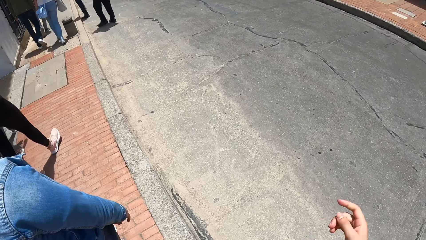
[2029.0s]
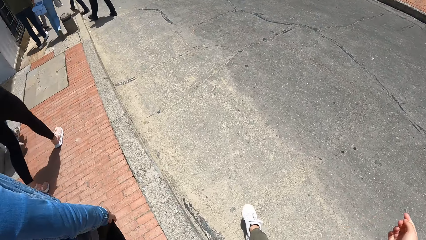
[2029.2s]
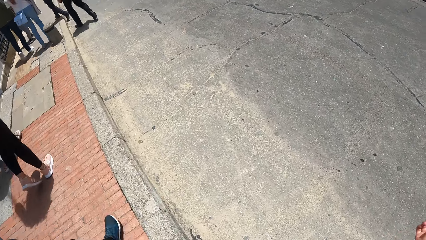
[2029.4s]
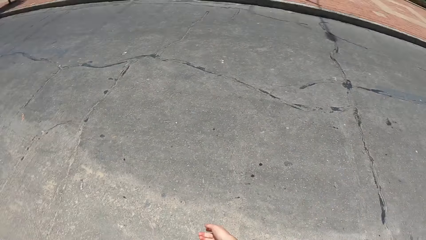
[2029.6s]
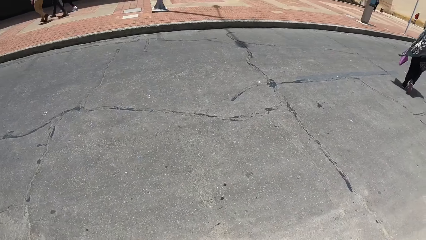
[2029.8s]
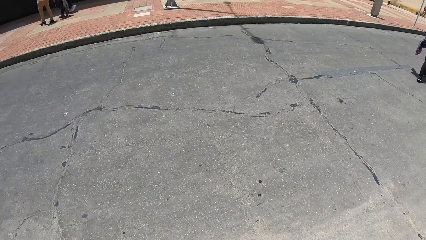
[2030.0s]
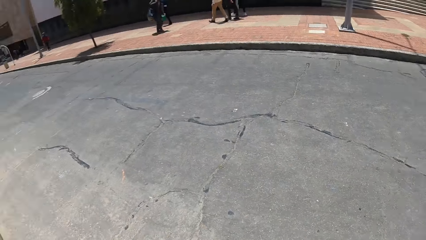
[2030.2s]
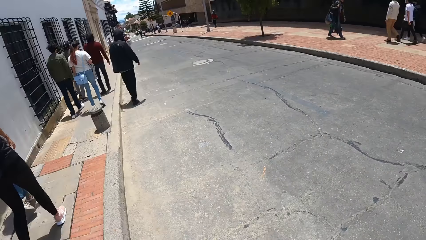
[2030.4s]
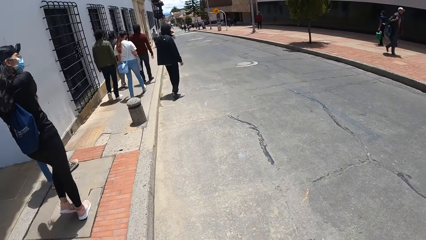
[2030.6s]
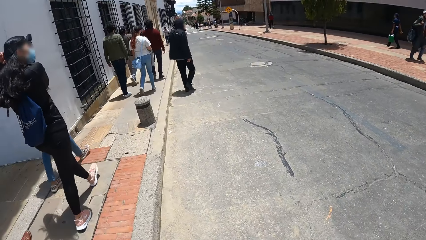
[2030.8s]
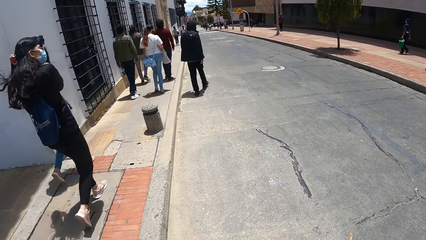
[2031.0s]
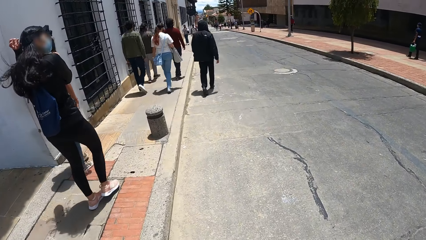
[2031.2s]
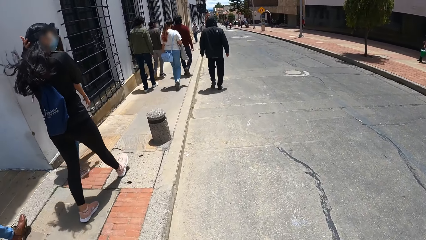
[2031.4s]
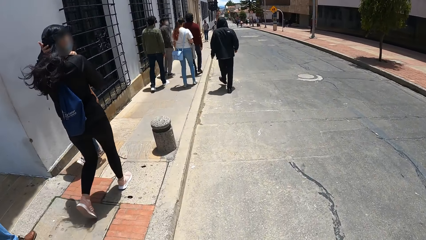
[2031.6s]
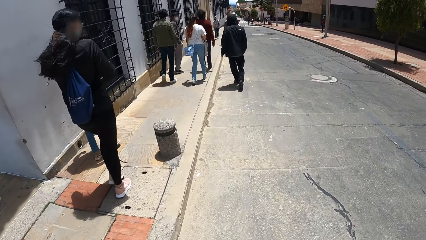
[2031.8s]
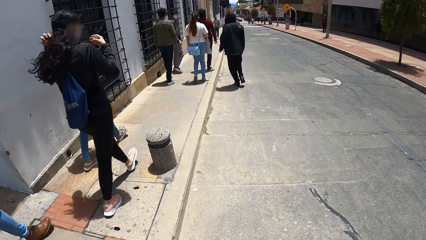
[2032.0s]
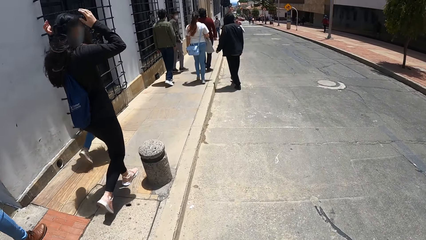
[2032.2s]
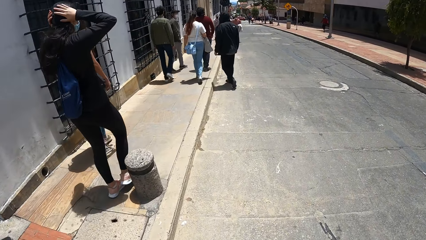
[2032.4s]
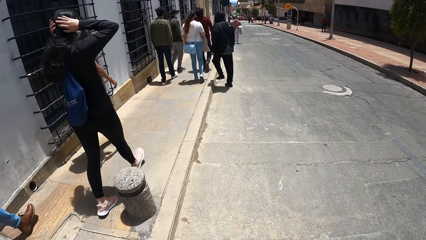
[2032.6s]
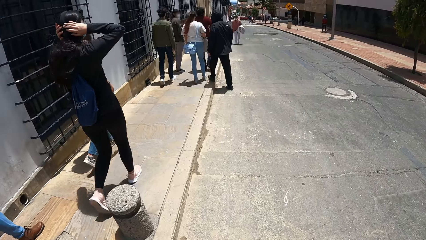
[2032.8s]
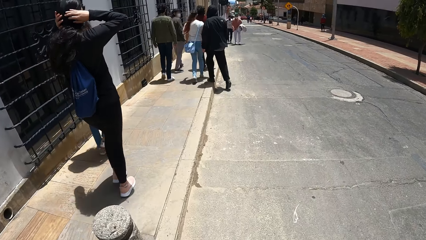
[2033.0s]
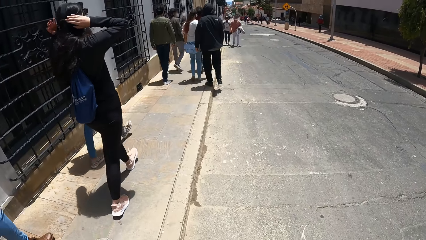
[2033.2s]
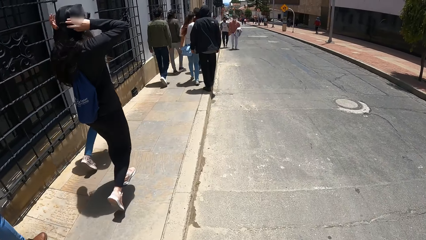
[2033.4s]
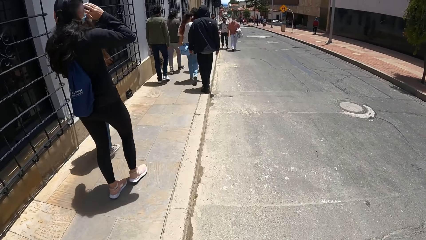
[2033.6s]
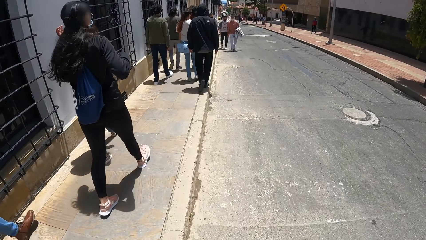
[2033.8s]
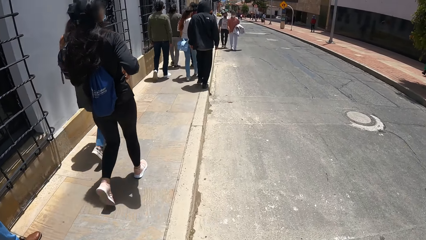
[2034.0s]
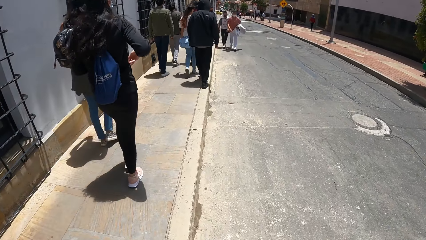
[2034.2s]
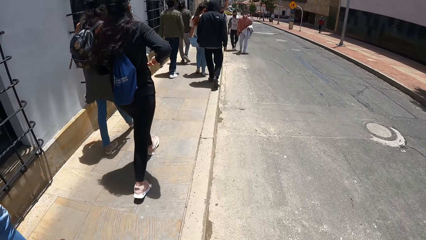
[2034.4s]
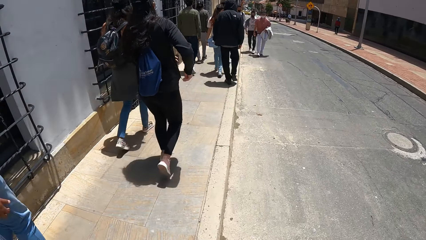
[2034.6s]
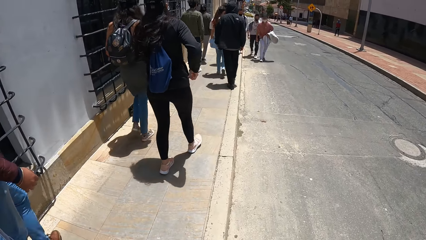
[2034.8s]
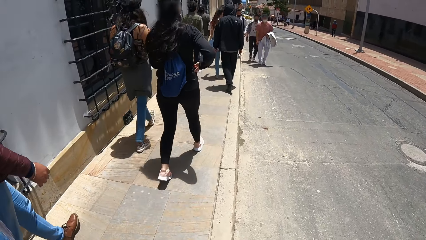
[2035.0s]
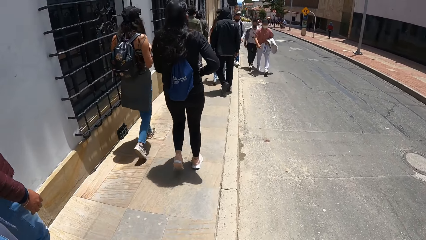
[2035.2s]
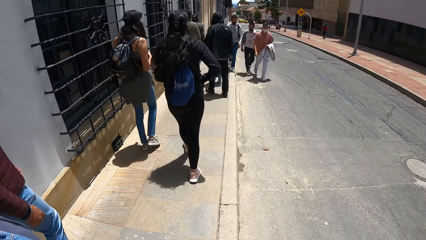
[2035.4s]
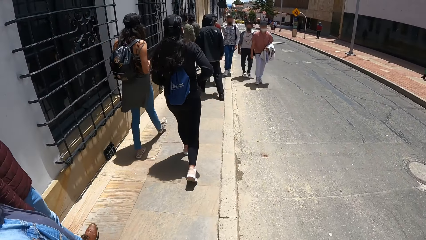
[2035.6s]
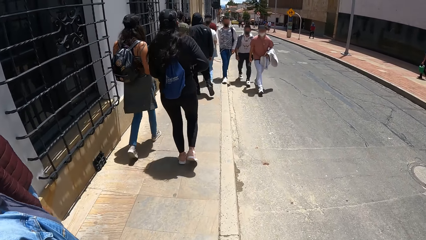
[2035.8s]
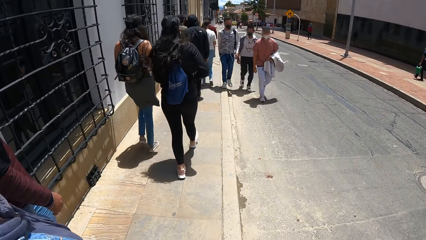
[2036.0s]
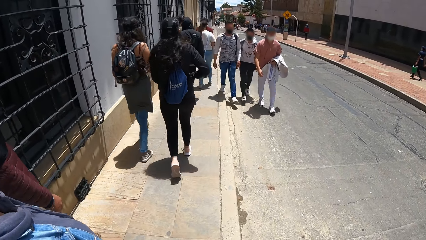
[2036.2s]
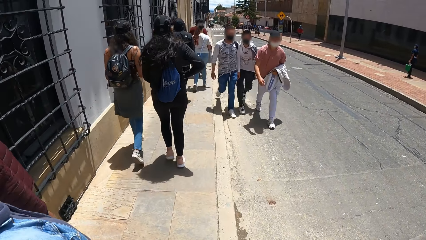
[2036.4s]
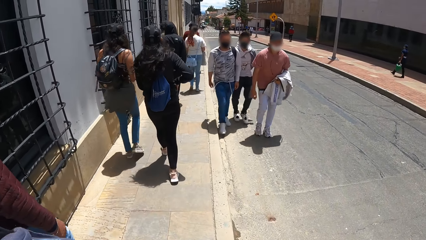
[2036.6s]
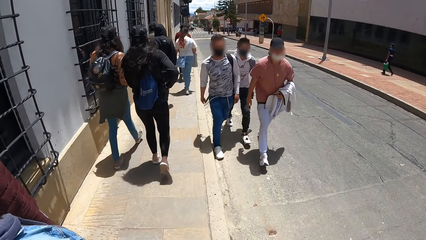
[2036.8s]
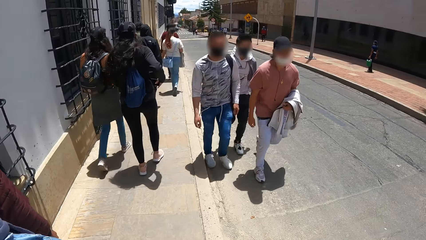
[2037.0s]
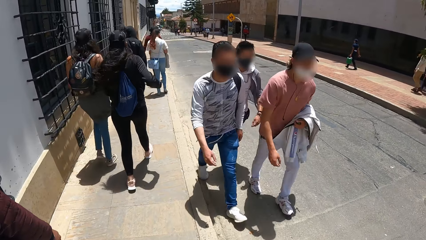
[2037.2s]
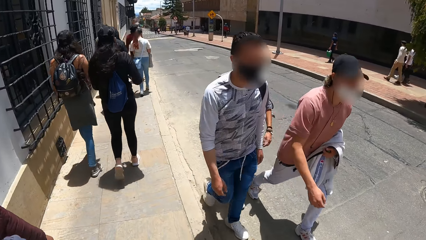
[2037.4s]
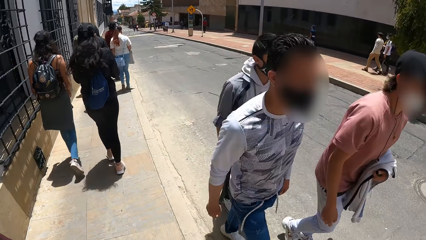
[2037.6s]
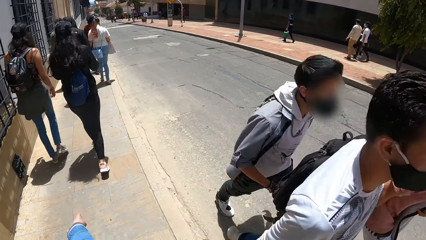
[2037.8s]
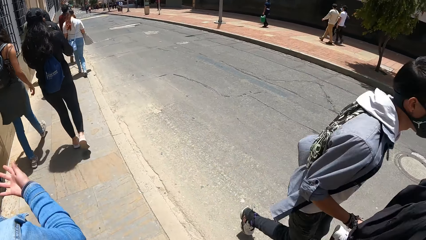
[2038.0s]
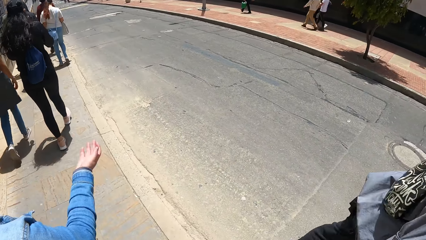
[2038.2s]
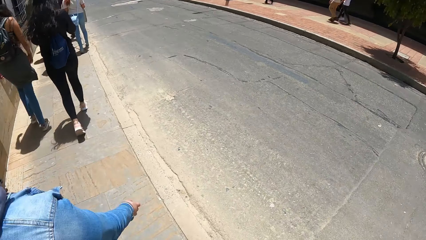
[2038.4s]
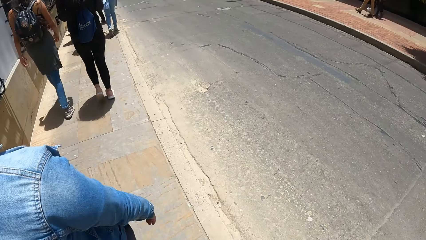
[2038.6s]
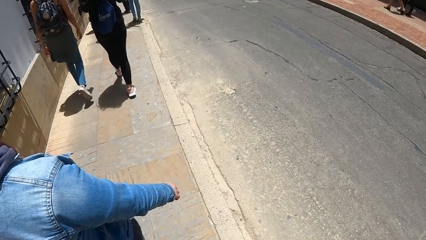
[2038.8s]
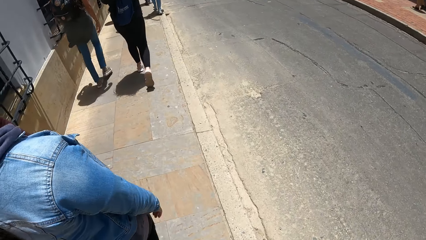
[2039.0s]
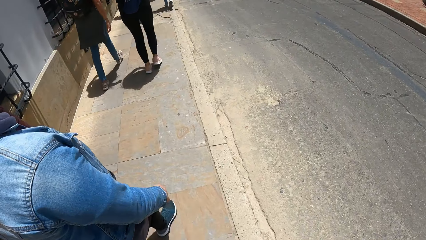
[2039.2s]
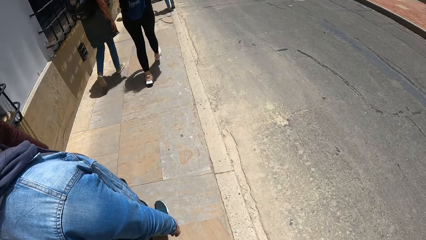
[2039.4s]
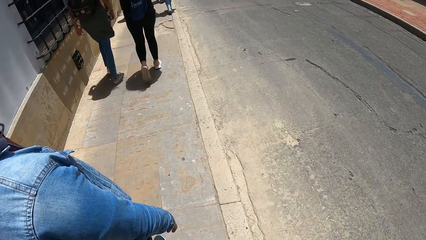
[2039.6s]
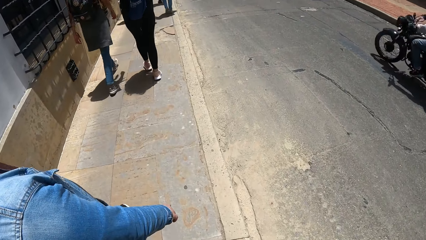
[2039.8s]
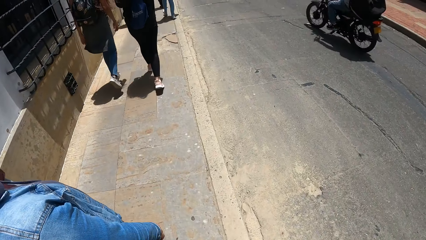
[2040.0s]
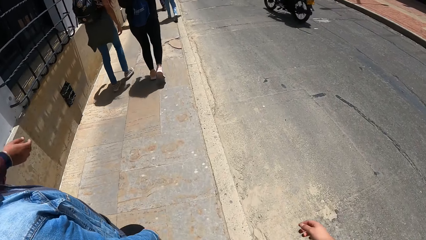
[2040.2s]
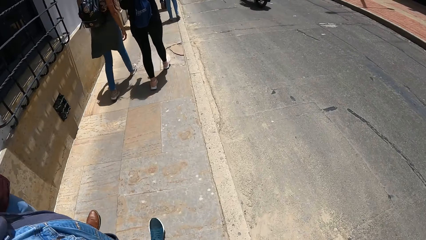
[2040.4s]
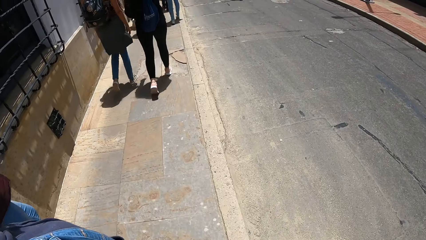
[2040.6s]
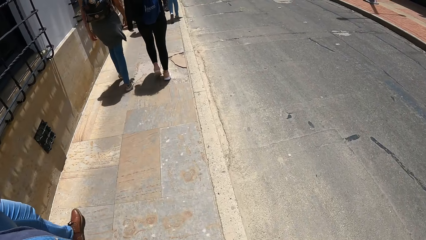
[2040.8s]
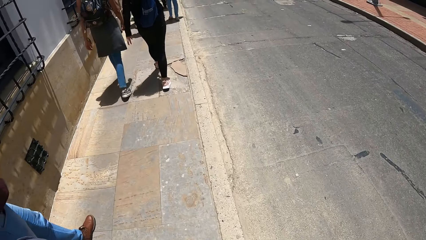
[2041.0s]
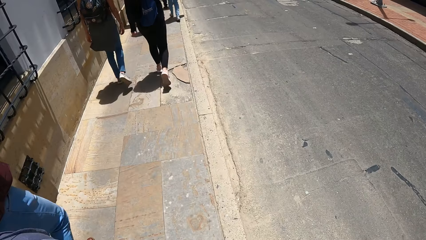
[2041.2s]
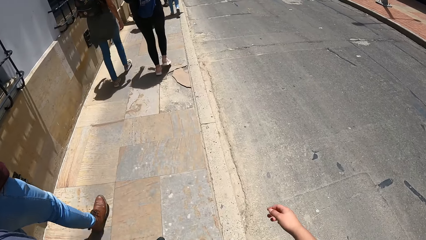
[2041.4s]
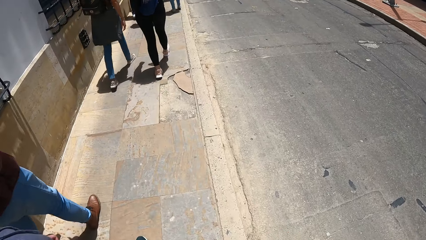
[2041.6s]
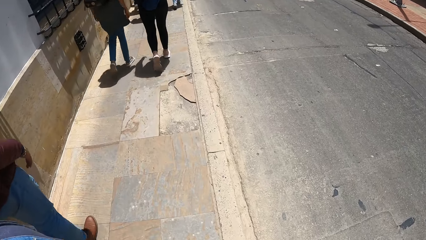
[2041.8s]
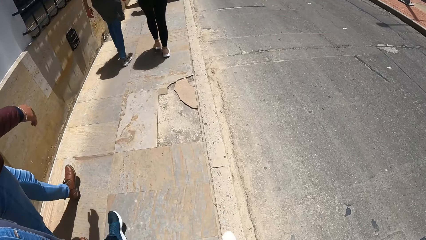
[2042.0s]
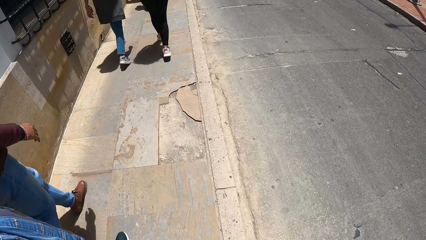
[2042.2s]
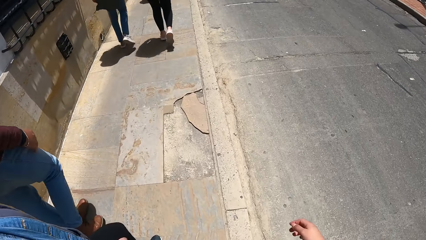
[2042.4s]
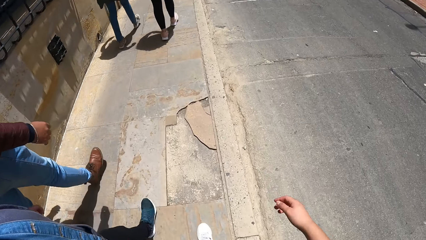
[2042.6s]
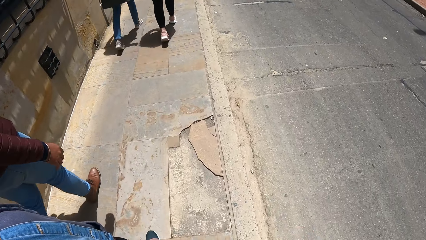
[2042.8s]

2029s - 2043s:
The woman touches her hair with both hands. Another woman gesticulates with her right hand.

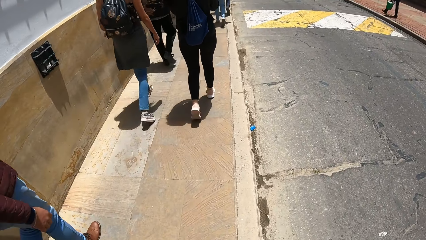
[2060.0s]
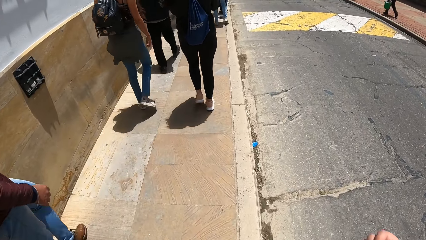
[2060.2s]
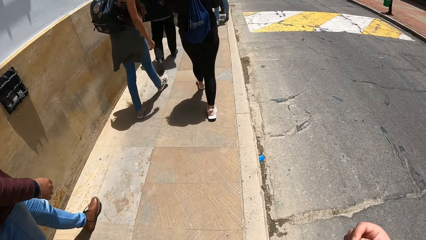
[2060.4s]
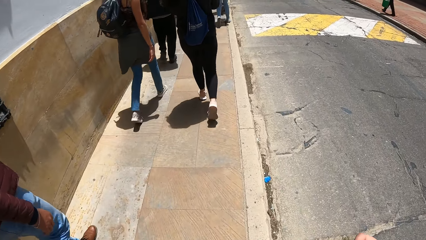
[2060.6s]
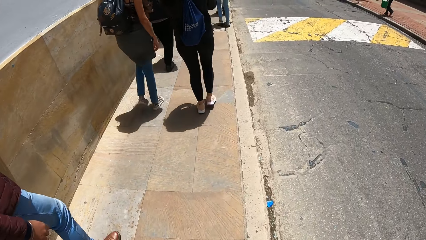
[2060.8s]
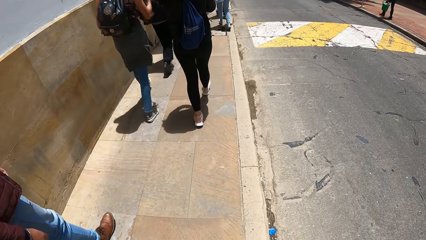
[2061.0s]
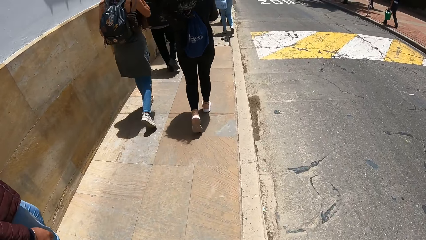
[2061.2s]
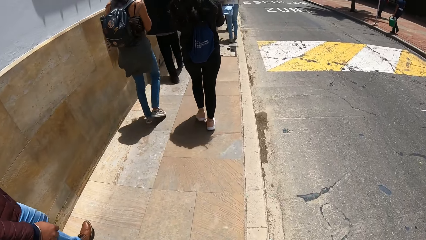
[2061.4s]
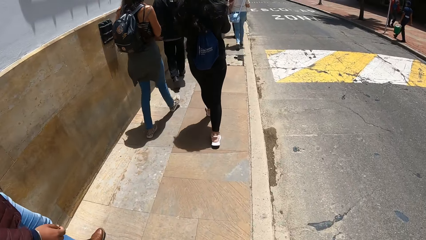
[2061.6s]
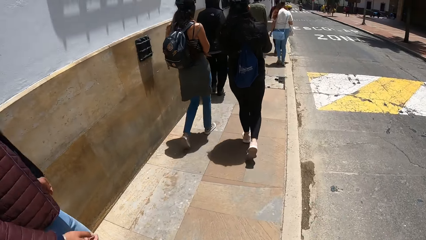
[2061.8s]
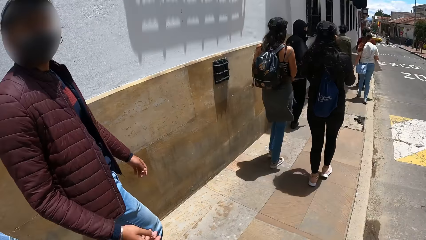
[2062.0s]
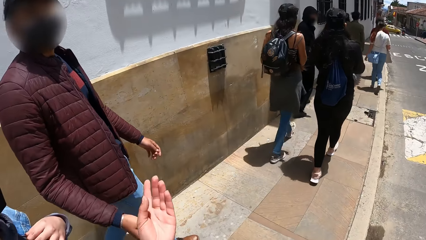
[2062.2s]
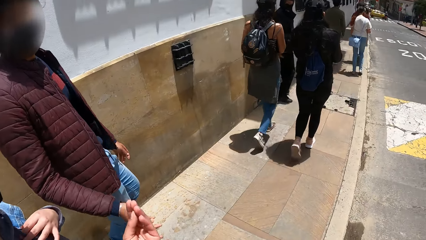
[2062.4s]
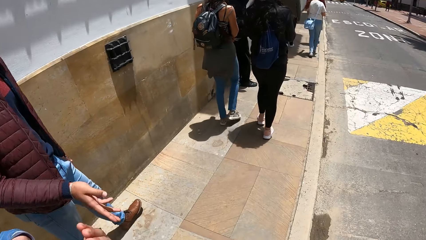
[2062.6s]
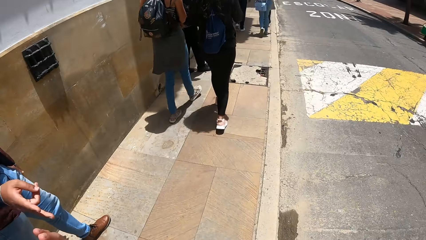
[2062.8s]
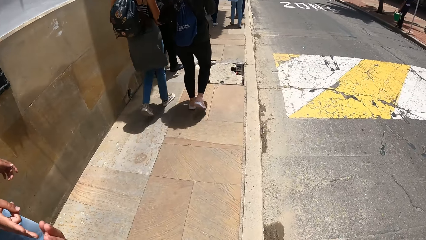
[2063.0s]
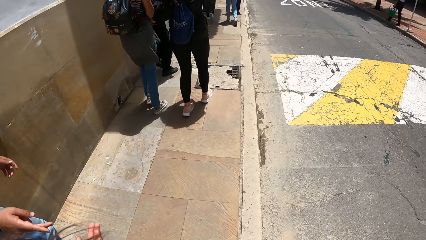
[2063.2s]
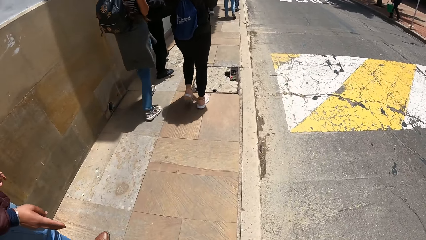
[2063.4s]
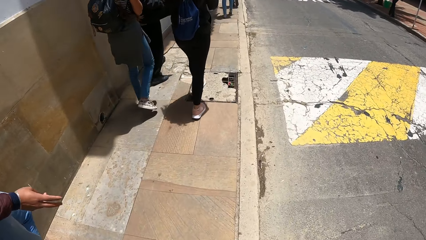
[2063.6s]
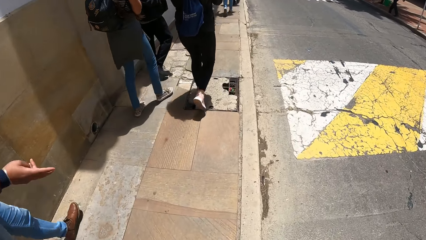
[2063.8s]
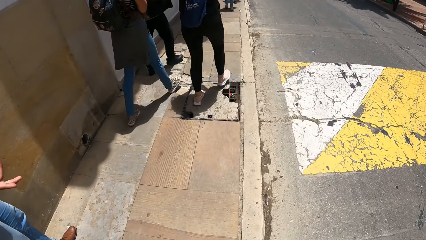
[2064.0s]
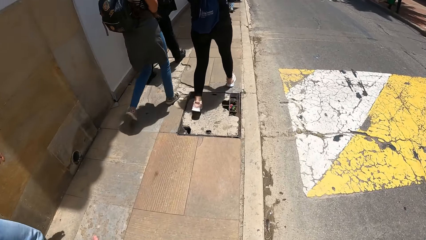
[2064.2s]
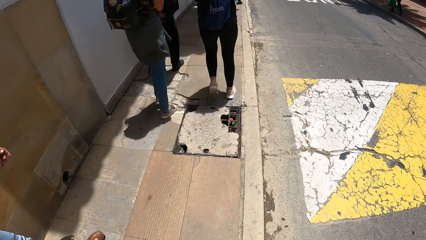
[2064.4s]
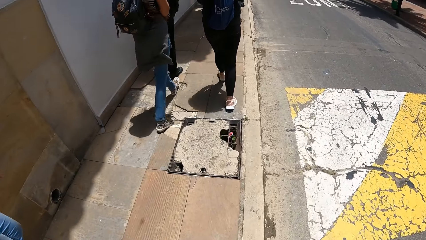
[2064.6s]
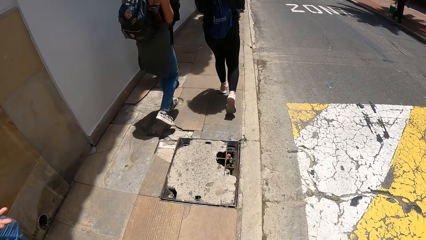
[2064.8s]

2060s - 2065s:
The camera wearer interacts with the man and the woman.
